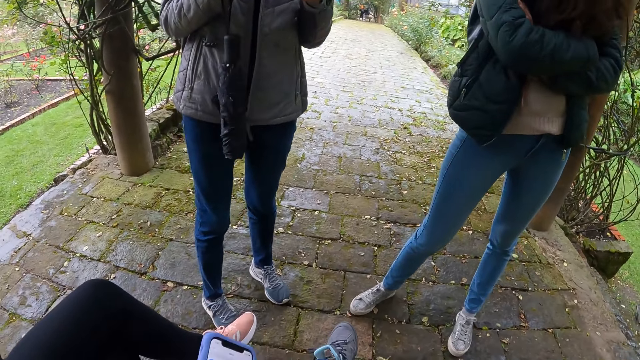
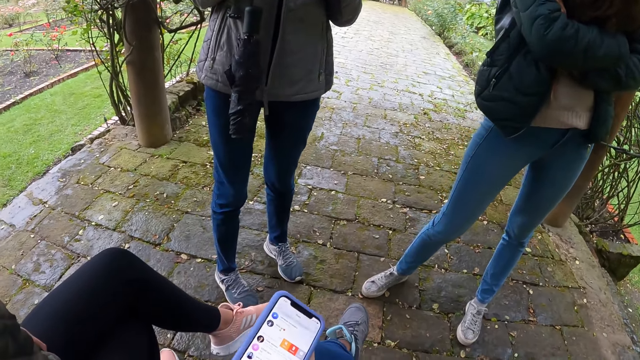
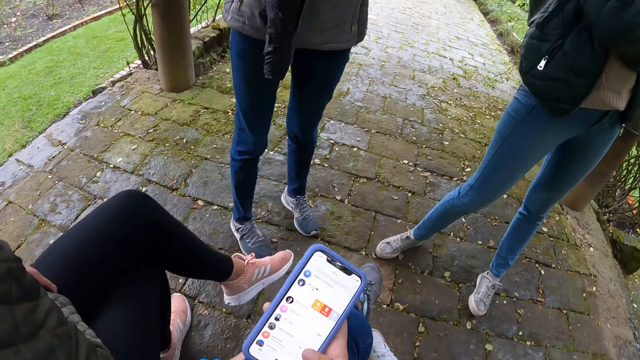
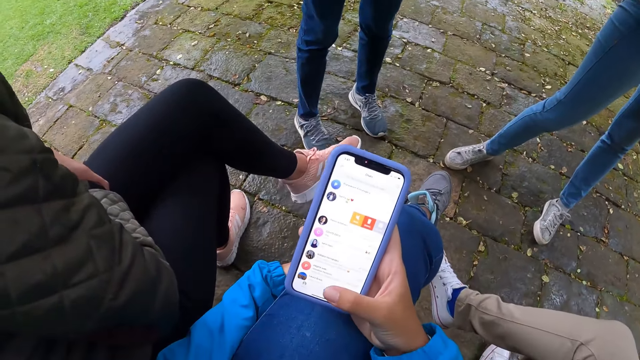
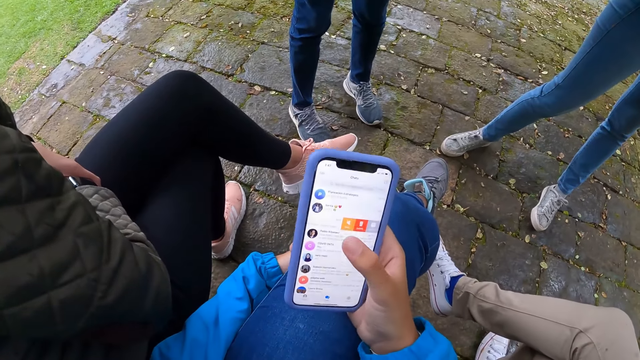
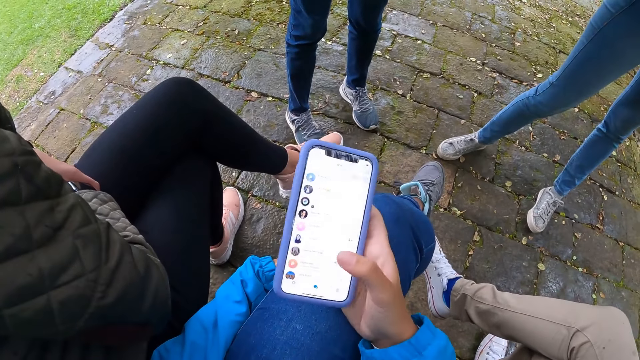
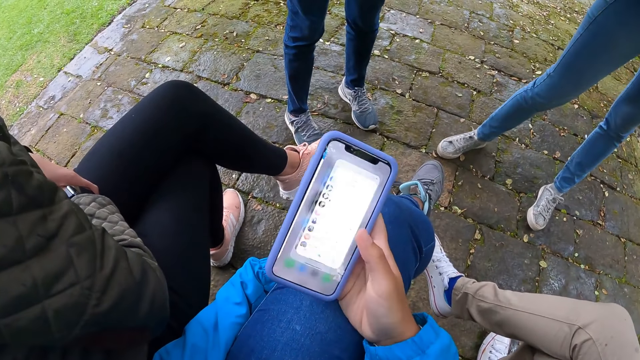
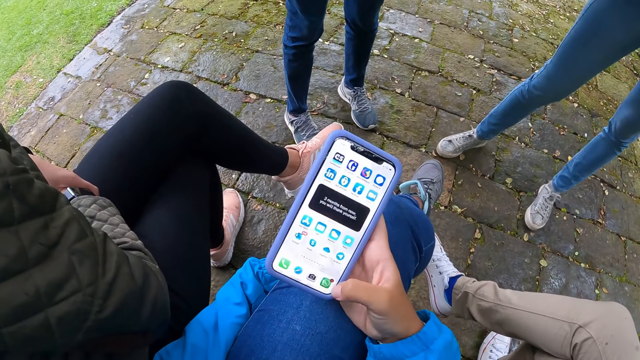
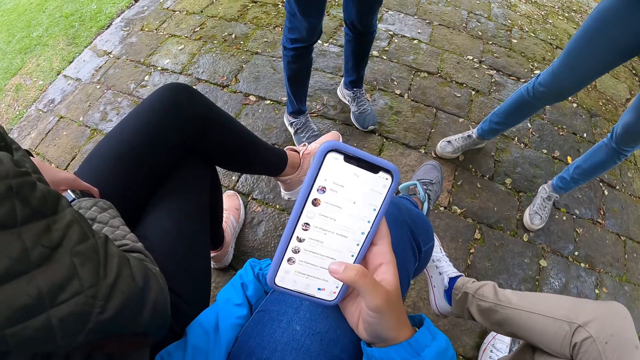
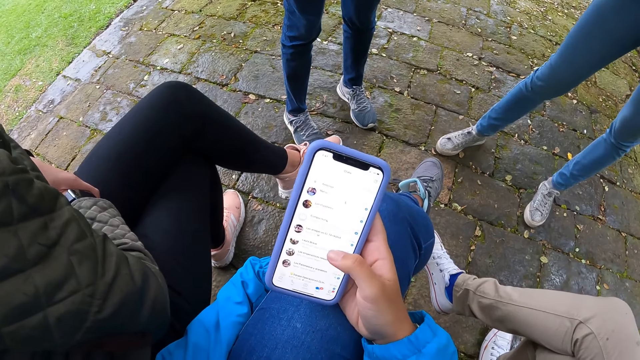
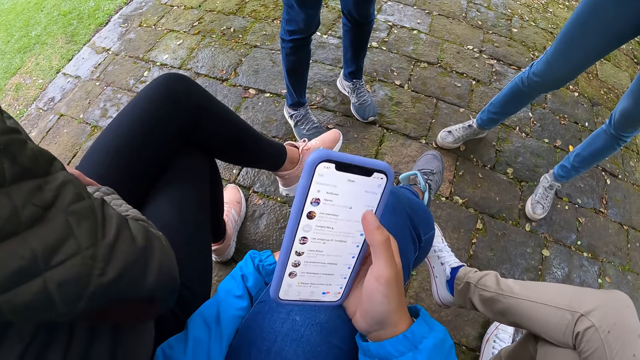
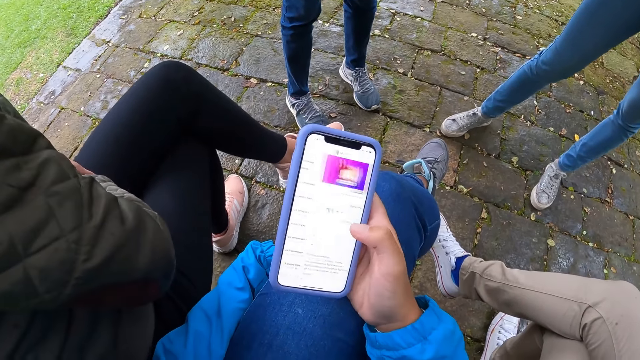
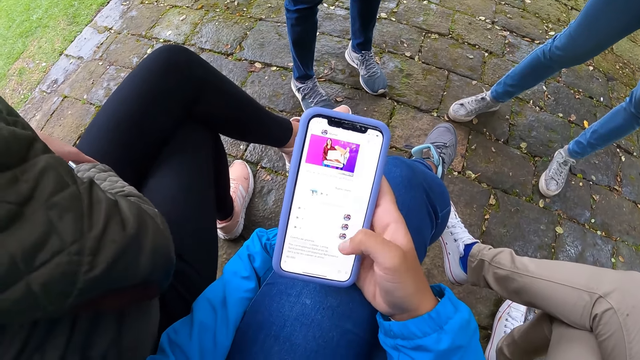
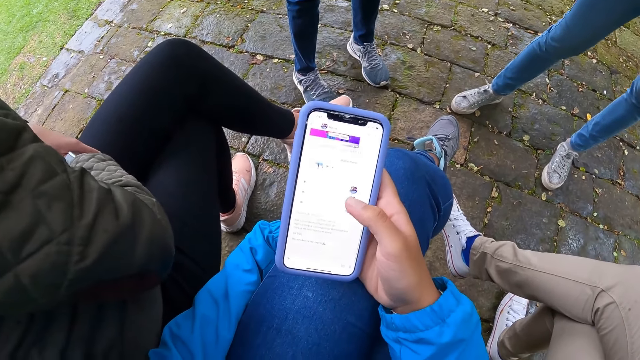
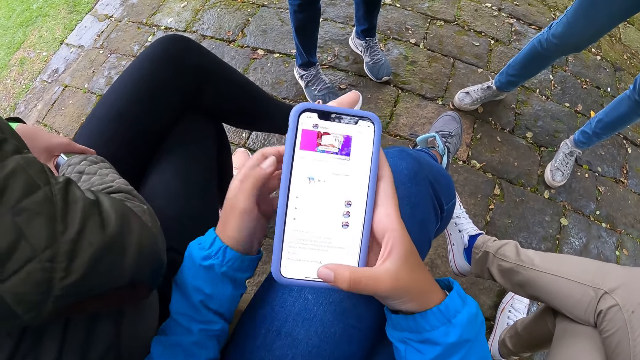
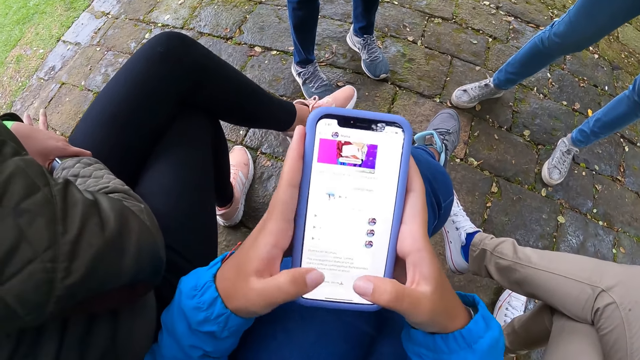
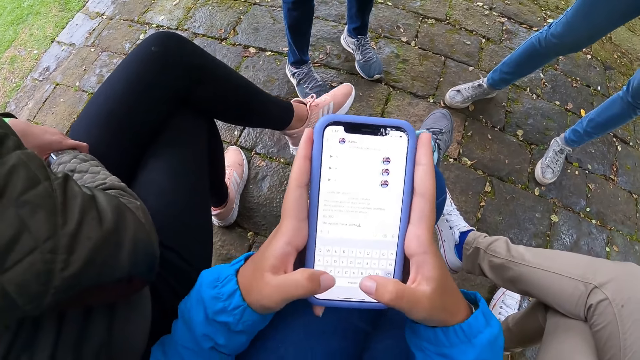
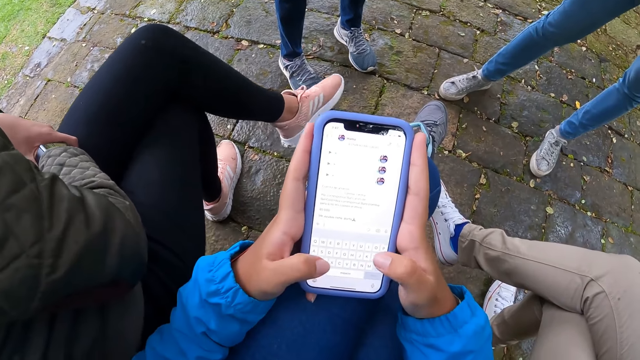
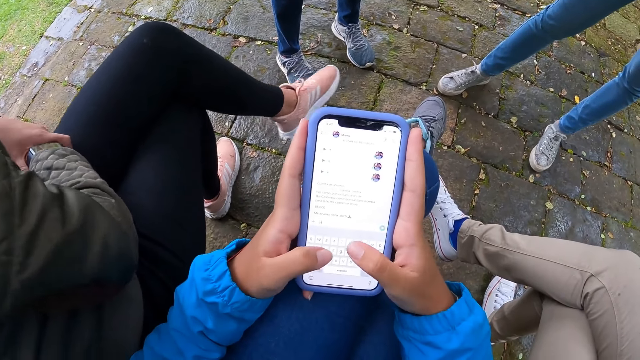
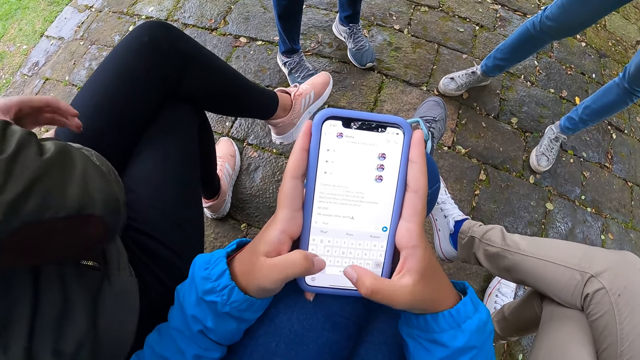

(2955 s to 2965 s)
The camera wearer holds a phone. She operates the phone with her right hand. A person moves the left foot. The camera wearer operates the phone with her hands.

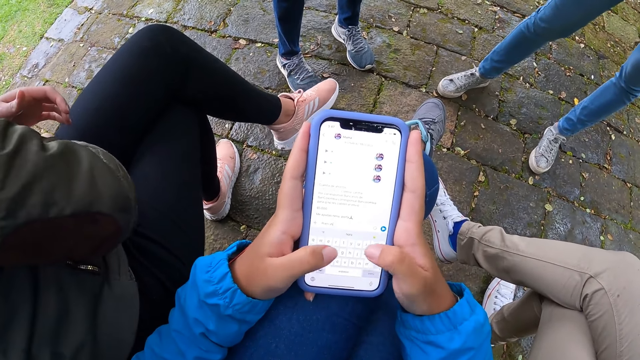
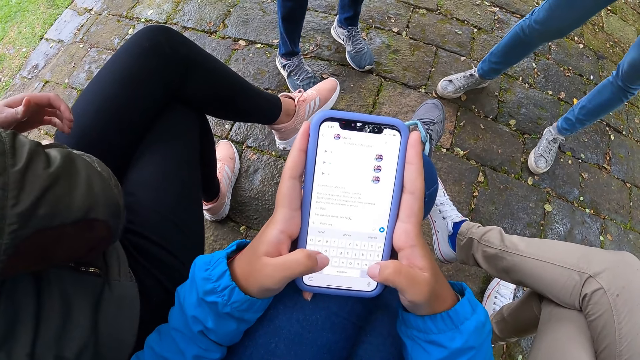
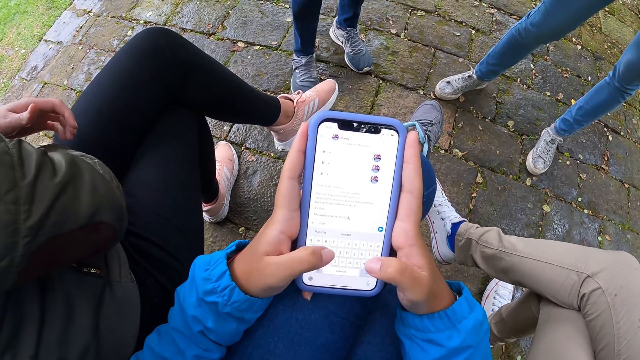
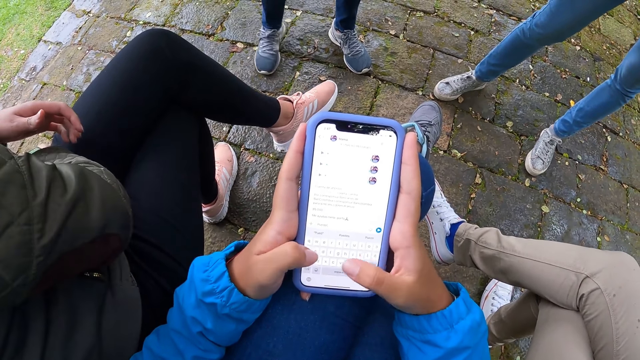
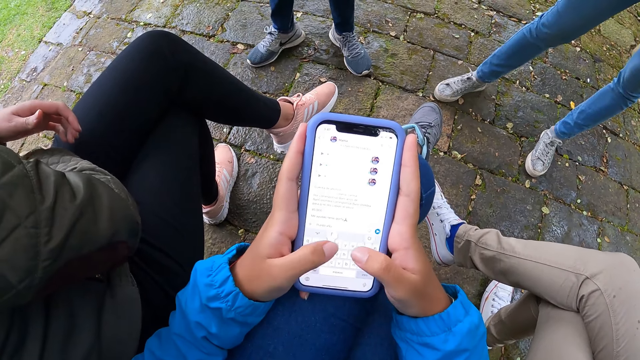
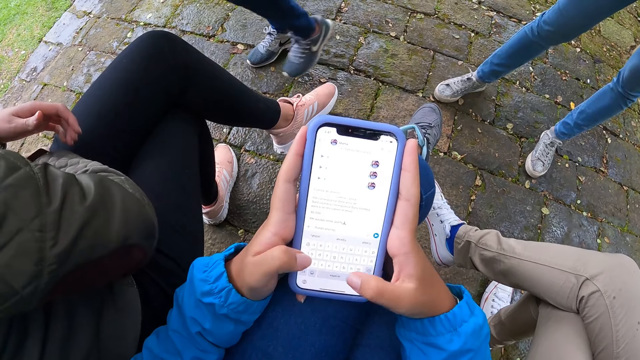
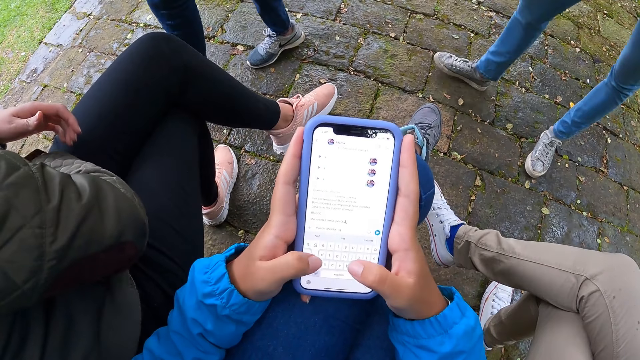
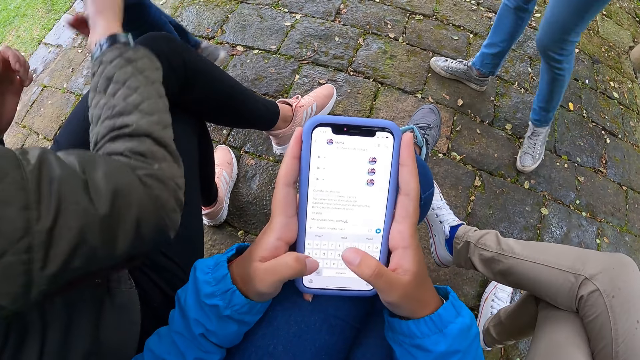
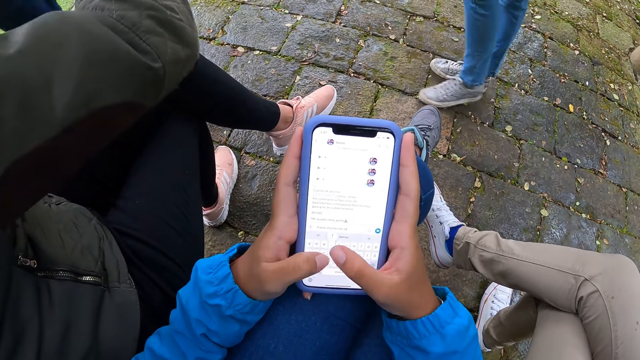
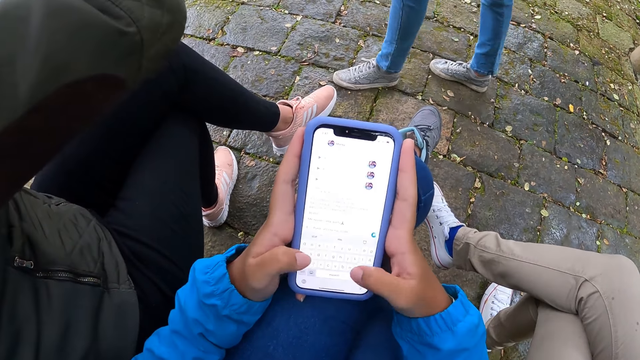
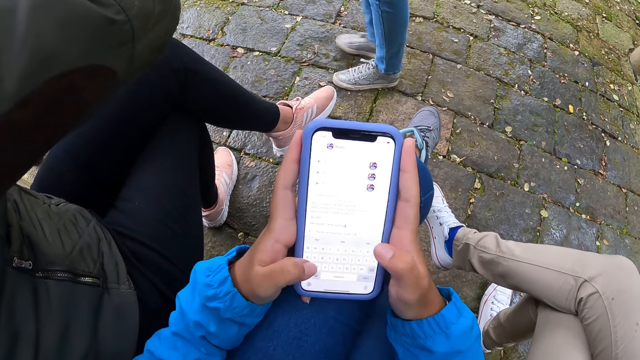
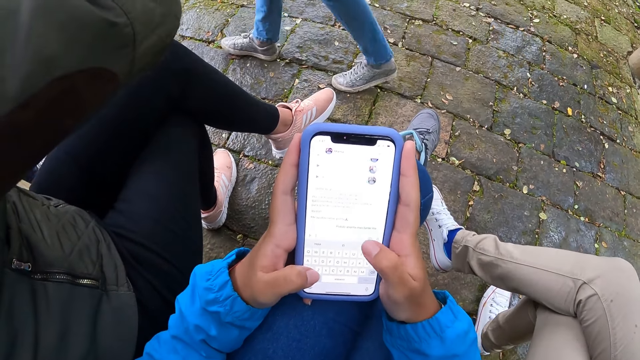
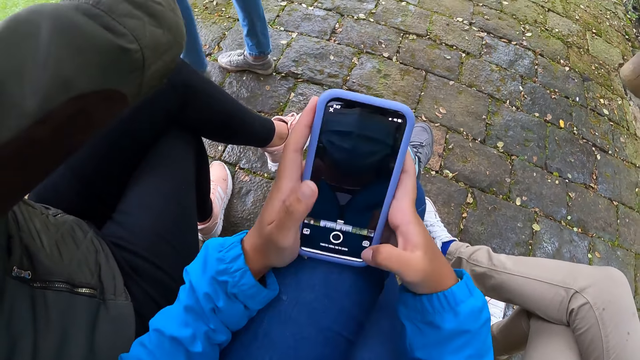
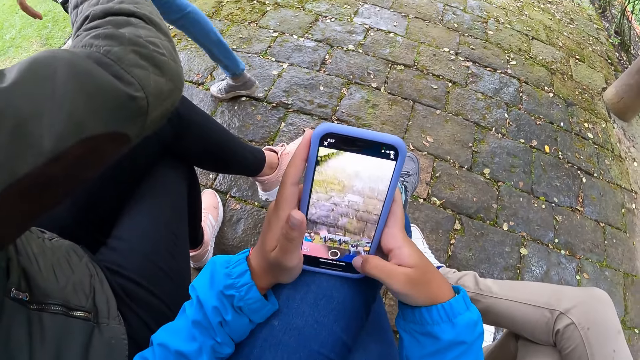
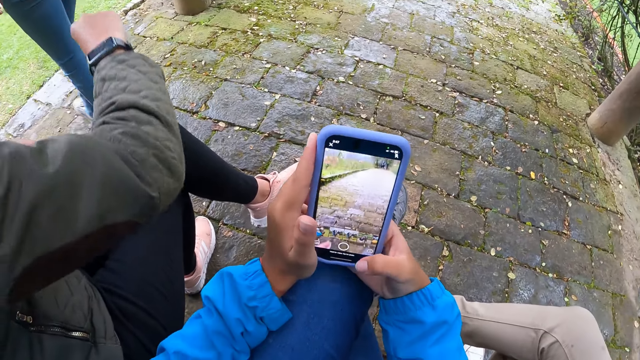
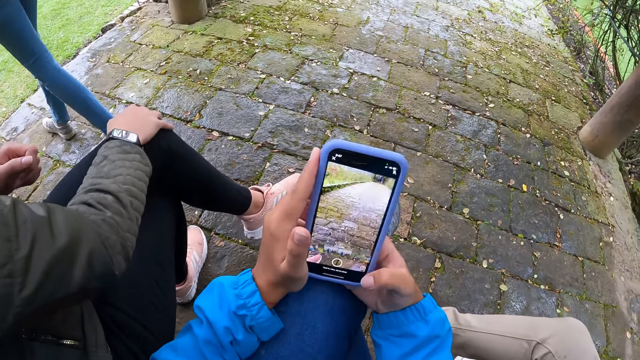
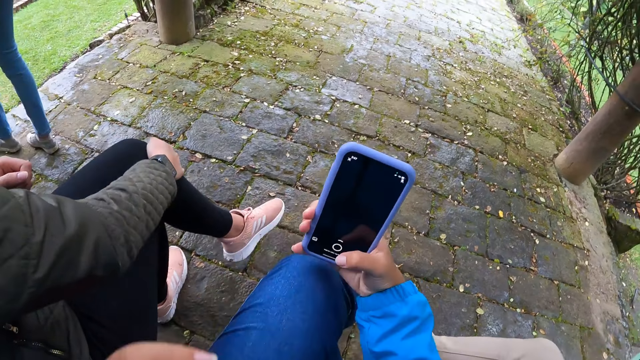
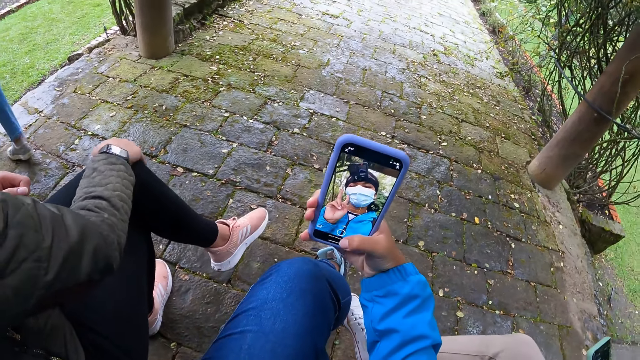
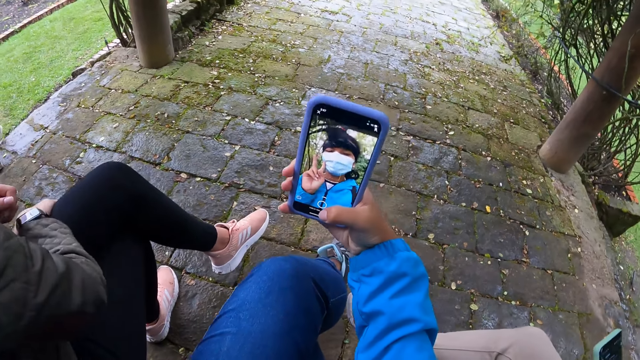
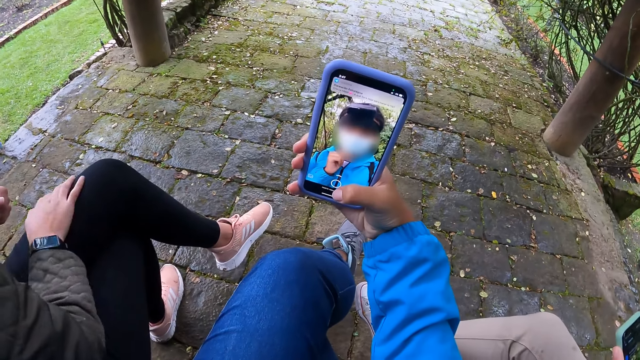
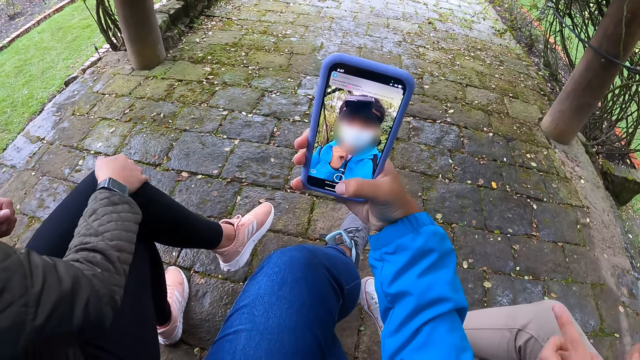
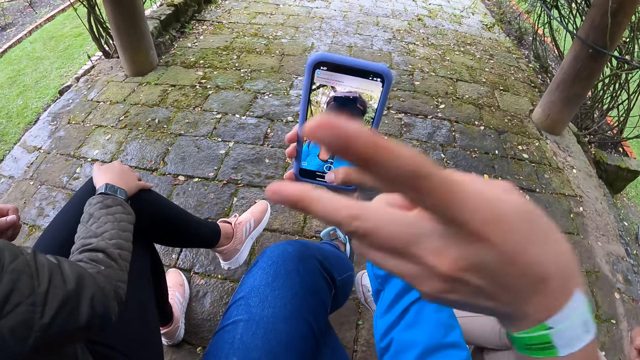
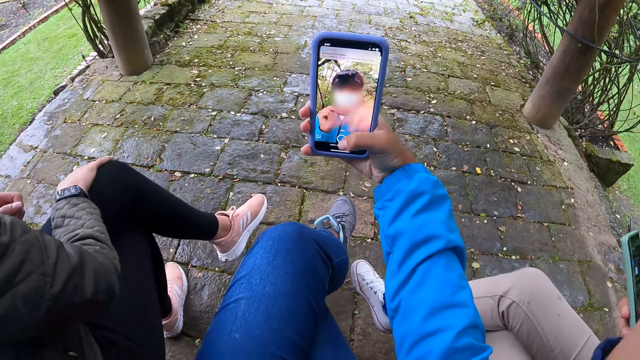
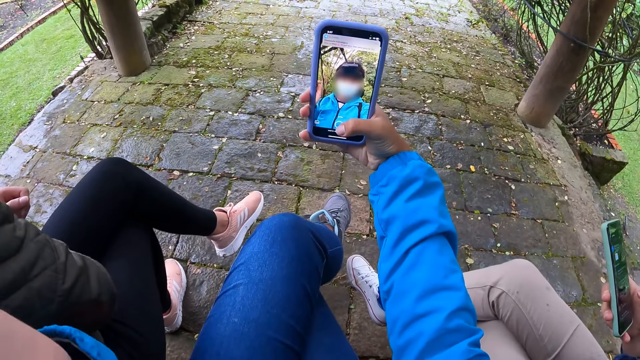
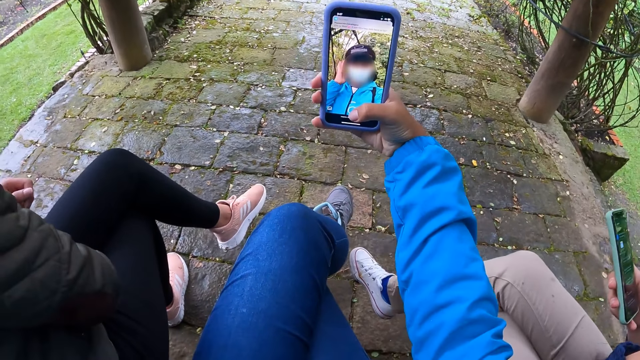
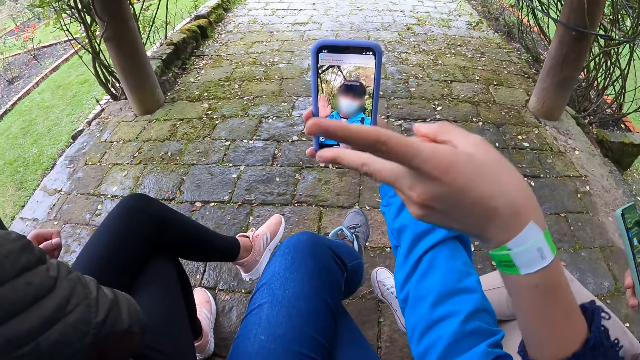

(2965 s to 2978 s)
A person moves the right hand. Two other people walk away. The first person raises the right hand. The camera wearer operates the phone with her right hand. She raises the left hand. A woman operates a phone with her hands. The woman holds the phone with her right hand. The camera wearer takes a selfie. The woman gestures with her left hand. Another person puts a hand in front of the camera wearer. One of the two people who walked away touches a foot with the right hand. The camera wearer raises the left hand.
